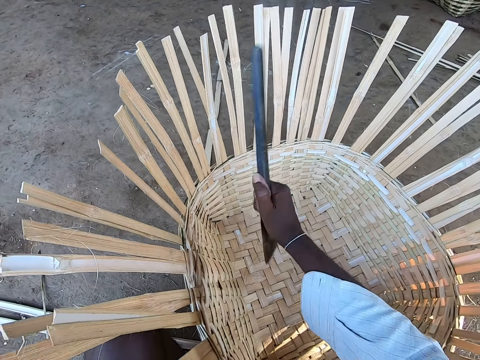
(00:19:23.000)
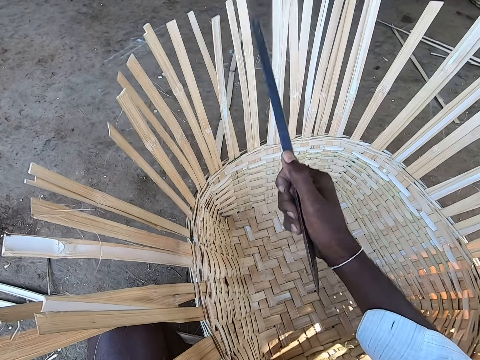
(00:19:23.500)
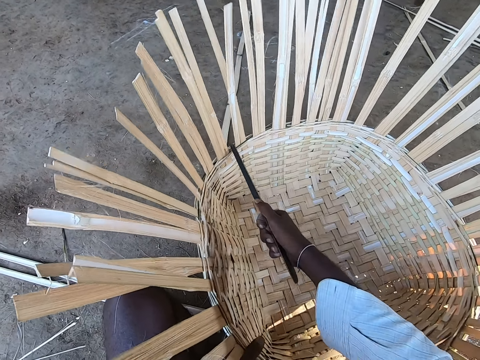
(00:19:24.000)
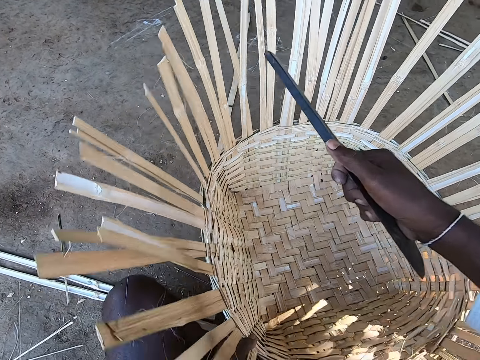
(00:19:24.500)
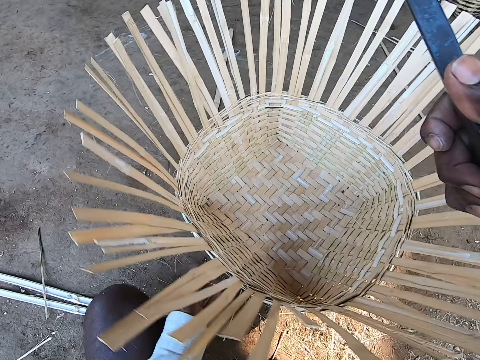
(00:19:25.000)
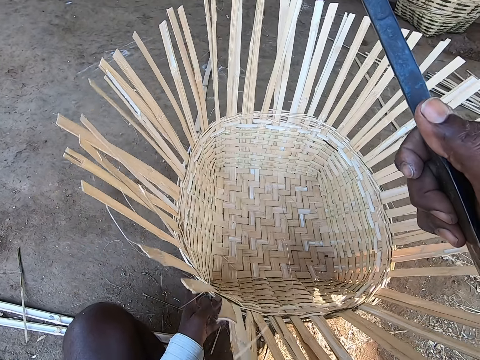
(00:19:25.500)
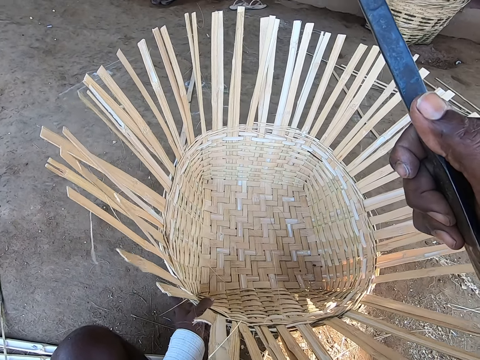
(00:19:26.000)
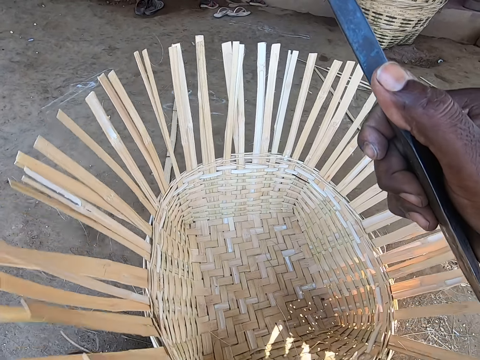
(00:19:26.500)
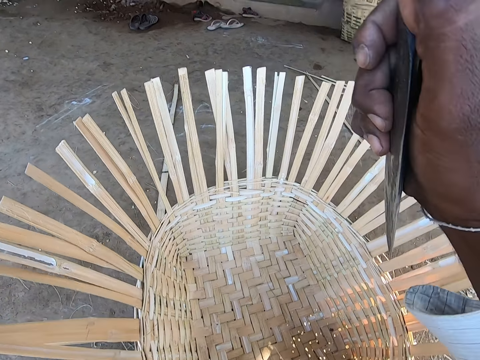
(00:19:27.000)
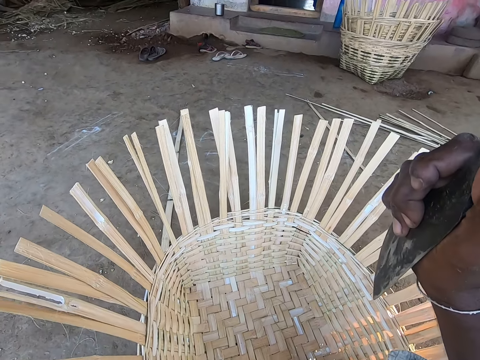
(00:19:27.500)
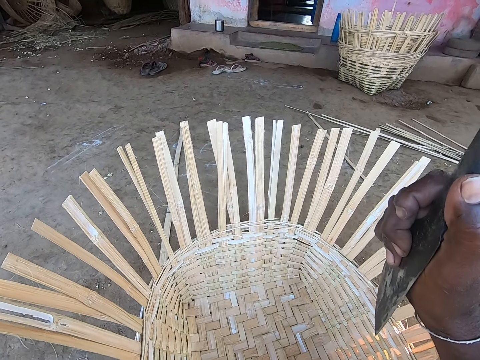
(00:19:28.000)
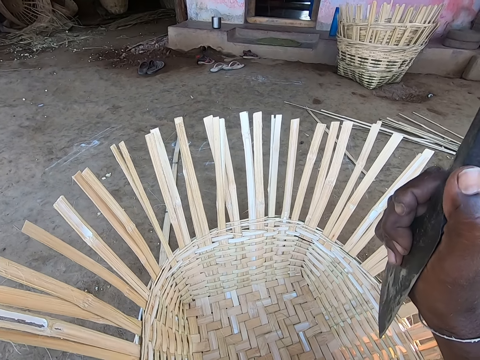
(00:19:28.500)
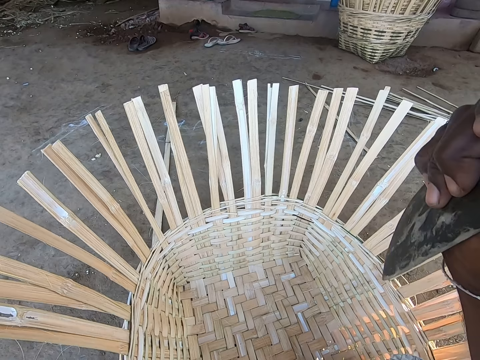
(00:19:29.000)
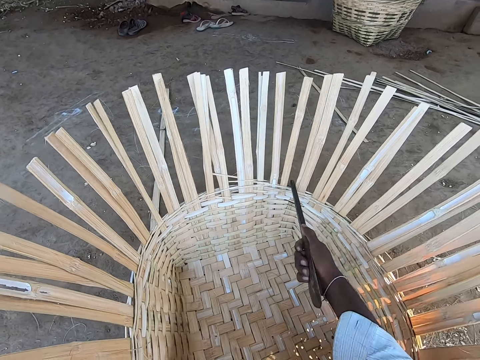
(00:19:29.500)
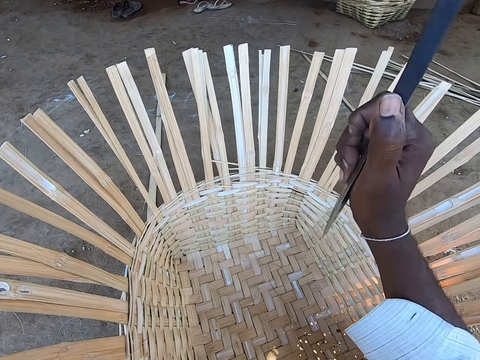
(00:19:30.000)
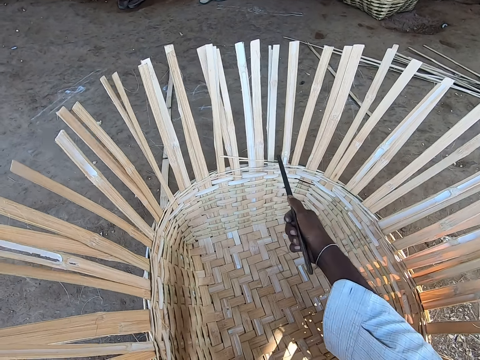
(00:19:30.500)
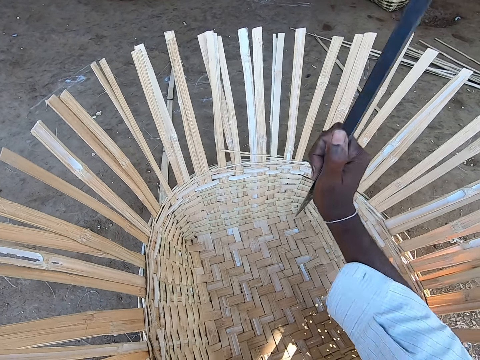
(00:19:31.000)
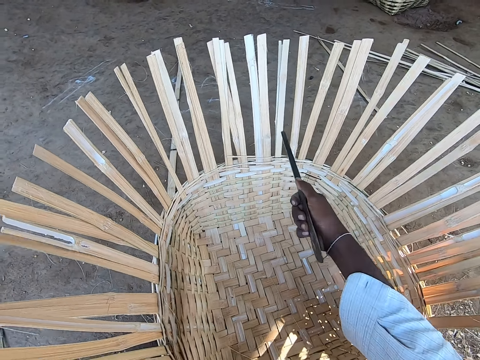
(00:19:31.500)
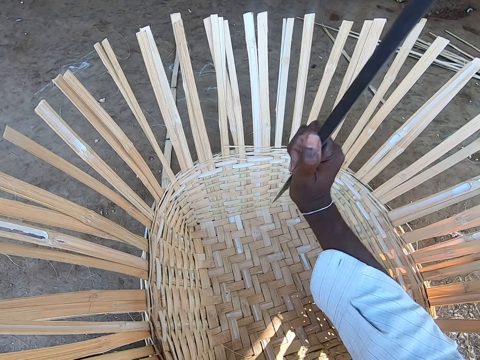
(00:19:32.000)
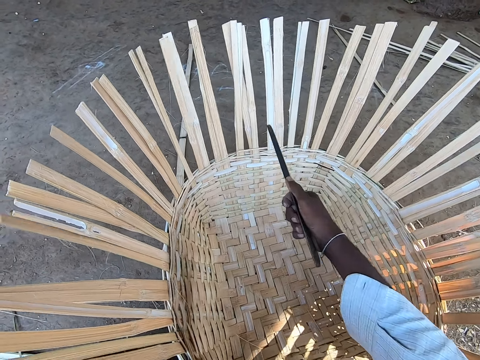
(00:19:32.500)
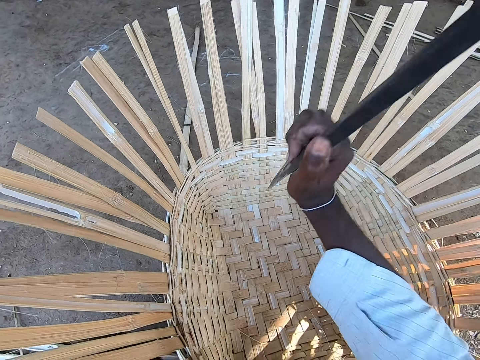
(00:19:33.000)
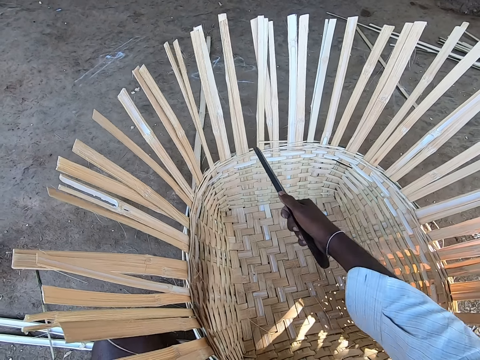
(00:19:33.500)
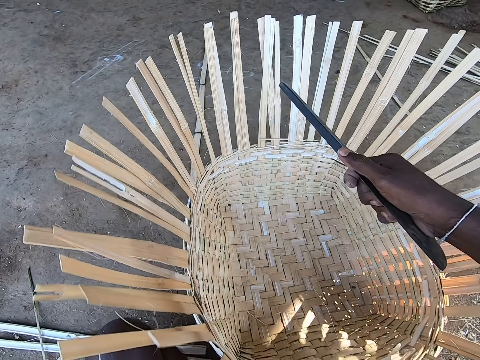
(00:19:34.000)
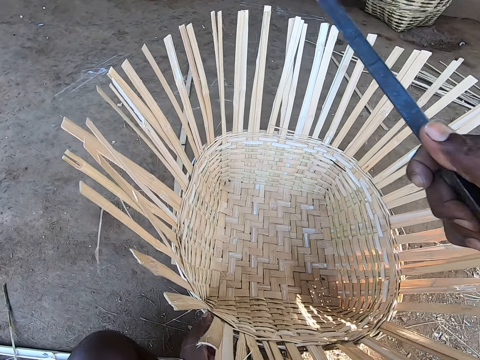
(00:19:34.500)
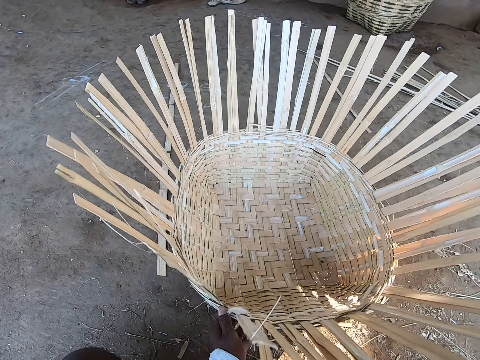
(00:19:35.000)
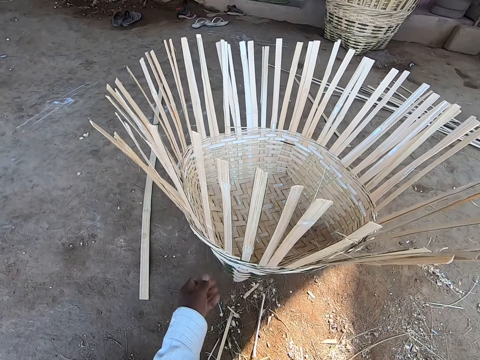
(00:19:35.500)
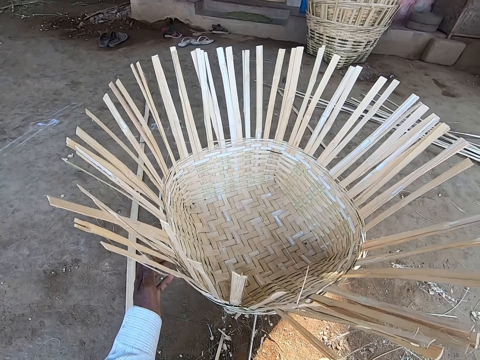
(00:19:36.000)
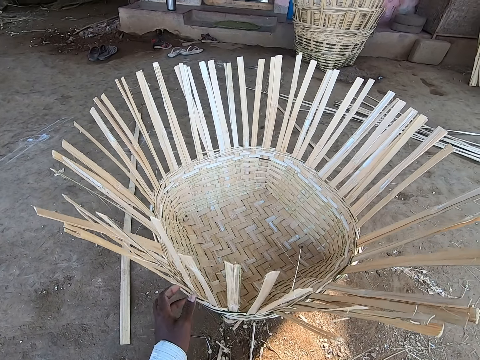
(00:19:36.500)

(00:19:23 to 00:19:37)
The camera wearer turns the basket on the ground with his left hand. He moves the basket on the ground with his left hand. He hits the basket with the caning chisel in his right hand. He moves the basket on the ground with his left hand.

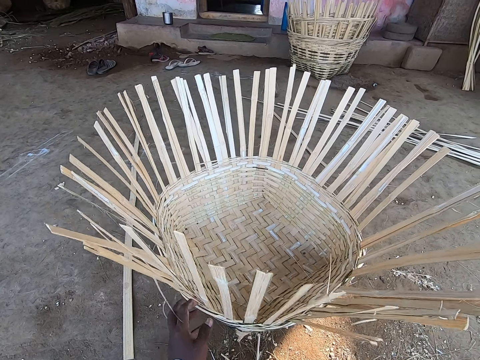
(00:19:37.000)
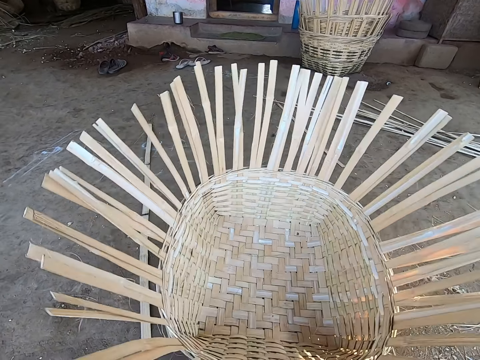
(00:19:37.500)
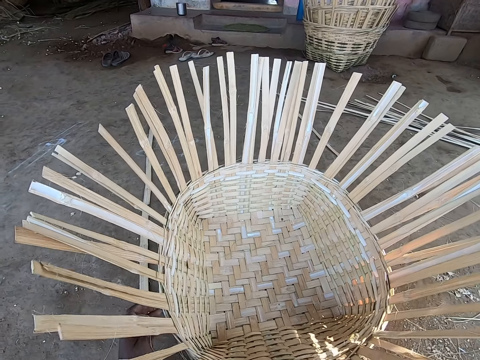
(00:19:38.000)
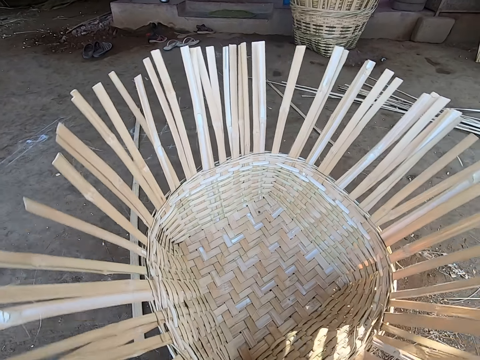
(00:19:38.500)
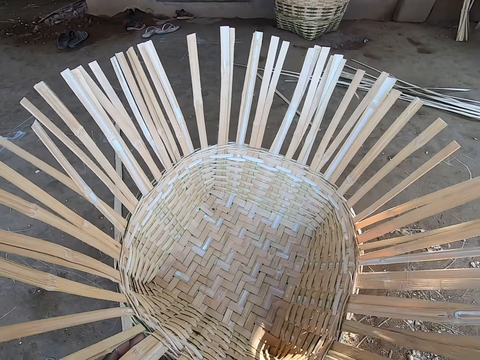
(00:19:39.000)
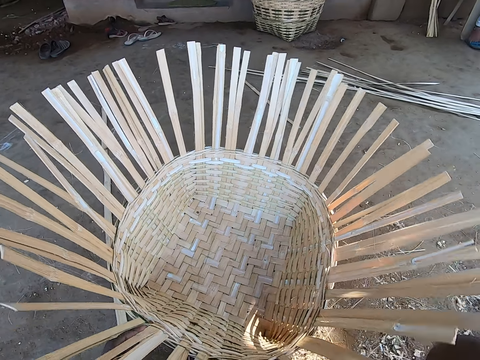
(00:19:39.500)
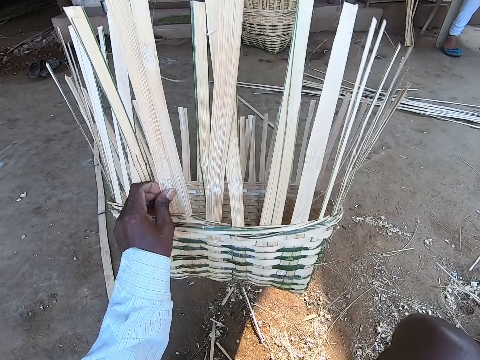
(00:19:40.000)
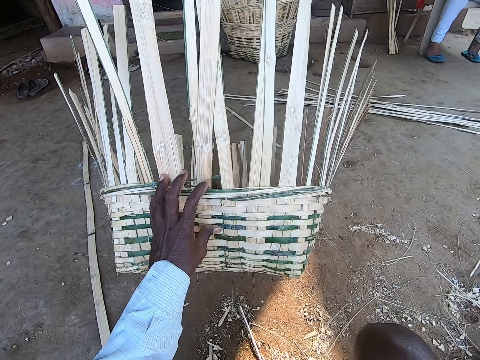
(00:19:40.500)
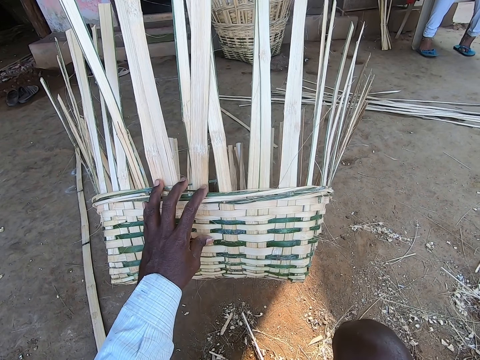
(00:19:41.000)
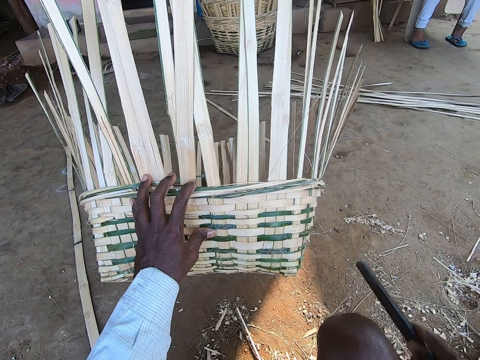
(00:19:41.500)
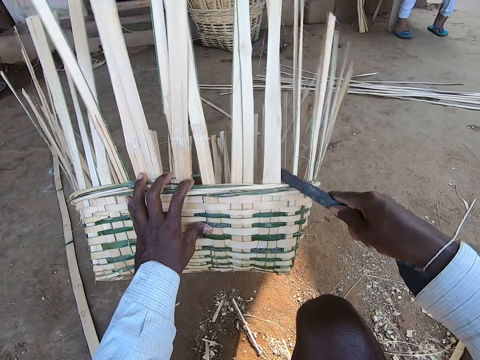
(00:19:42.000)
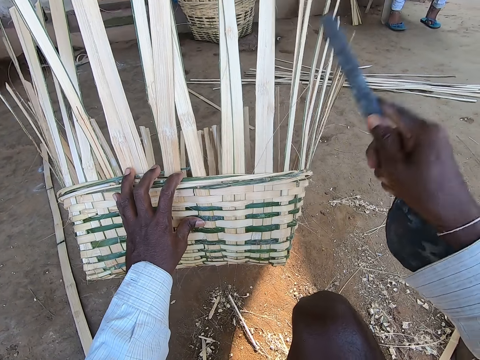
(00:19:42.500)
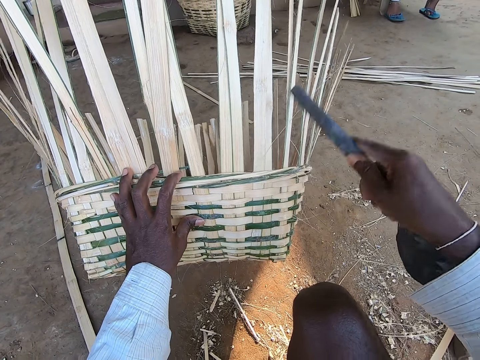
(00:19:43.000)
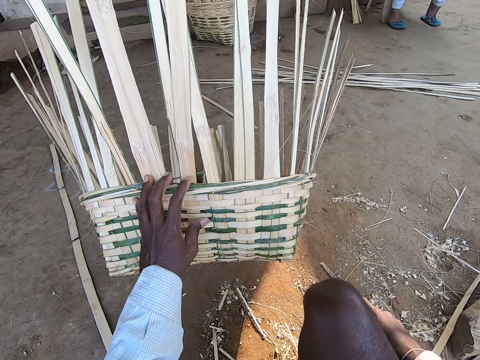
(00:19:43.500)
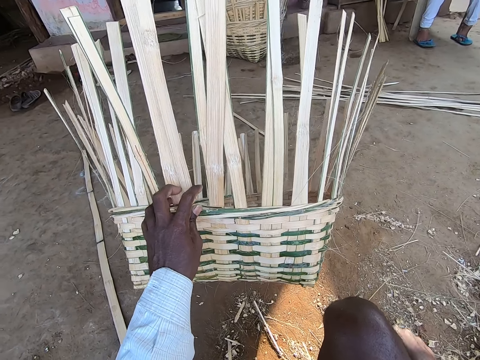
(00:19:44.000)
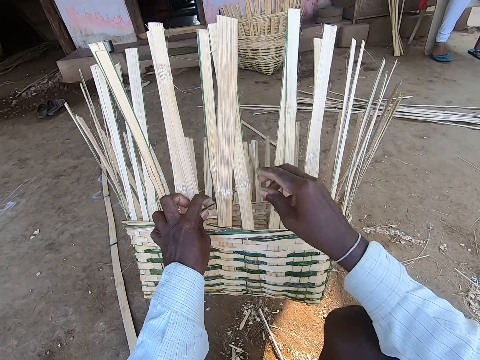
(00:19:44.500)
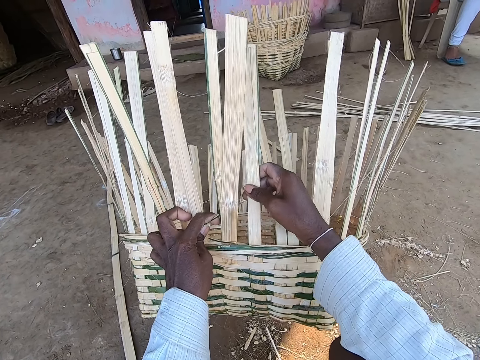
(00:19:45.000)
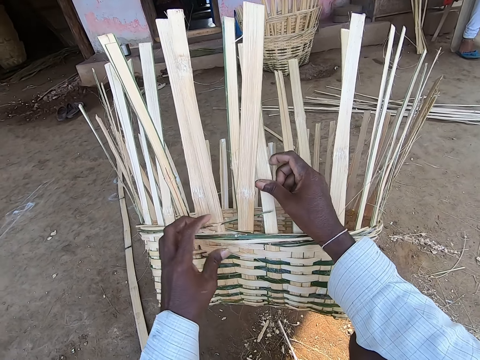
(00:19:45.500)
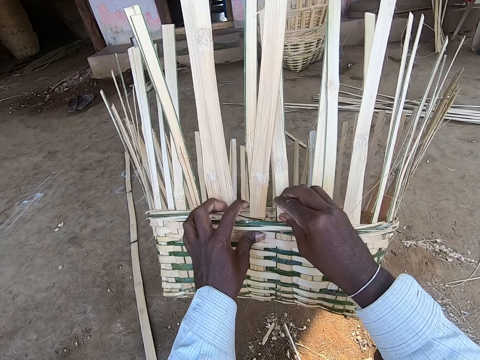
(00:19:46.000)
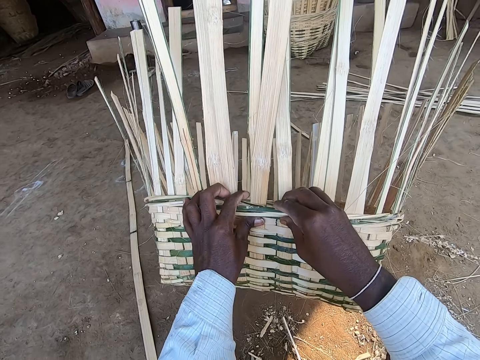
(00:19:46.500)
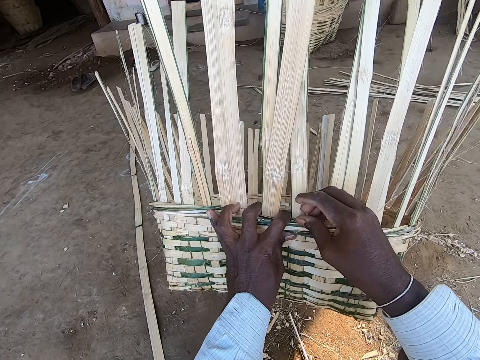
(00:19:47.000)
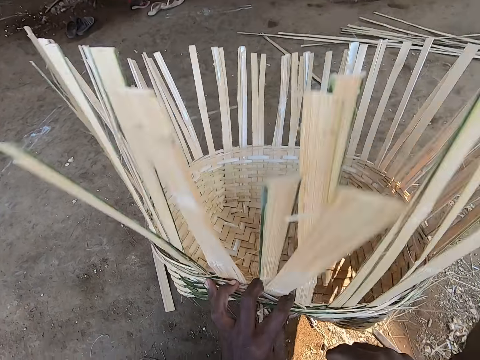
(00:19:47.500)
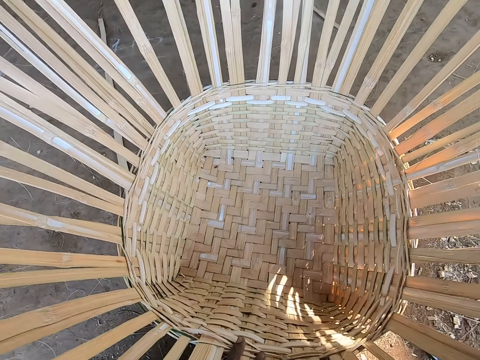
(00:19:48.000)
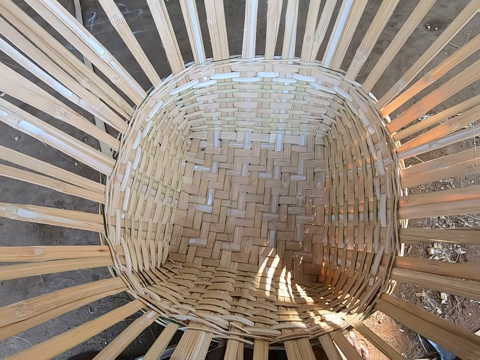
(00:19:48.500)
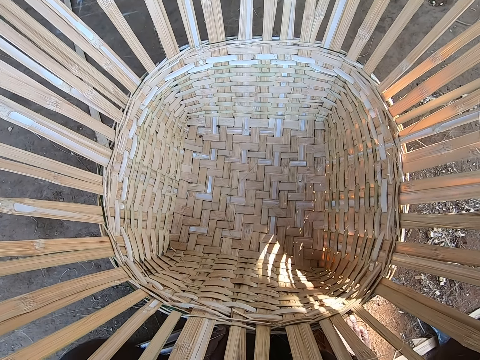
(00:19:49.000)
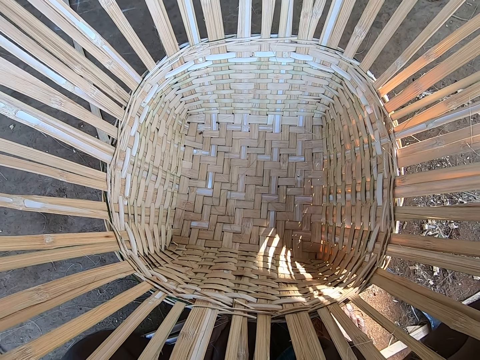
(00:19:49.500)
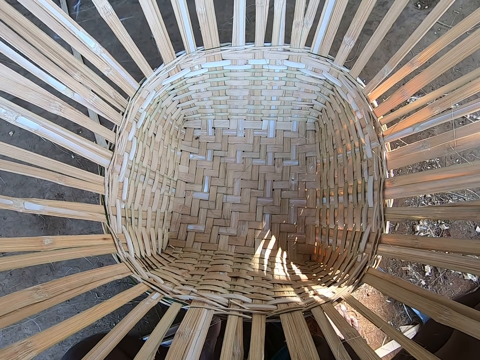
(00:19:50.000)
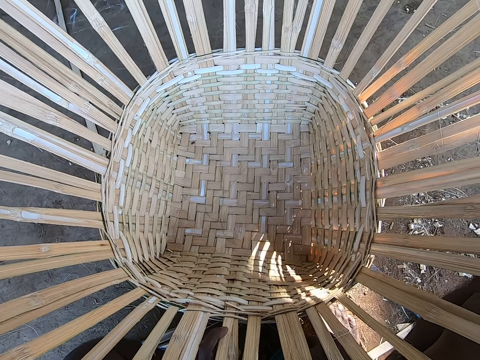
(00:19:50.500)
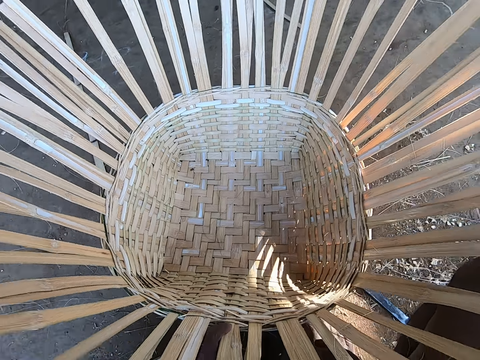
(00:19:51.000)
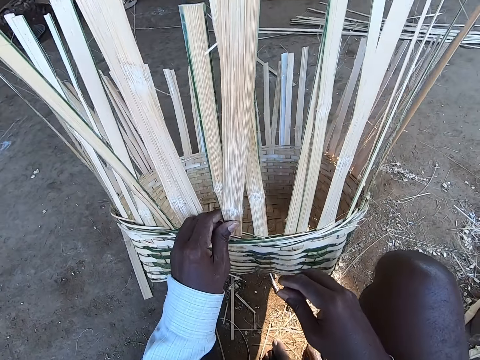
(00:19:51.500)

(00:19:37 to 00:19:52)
The camera wearer turns the basket on the ground with his left hand. He lifts the basket from the ground with his left hand. He holds the basket. He hits the basket with the caning chisel in his right hand. He adjusts the basket with his left hand and drops the caning chisel on the ground with his right hand. He adjusts the basket with both hands. He weaves the basket. He drops the basket on the ground with his left hand. He lifts the basket from the ground with his left hand.
